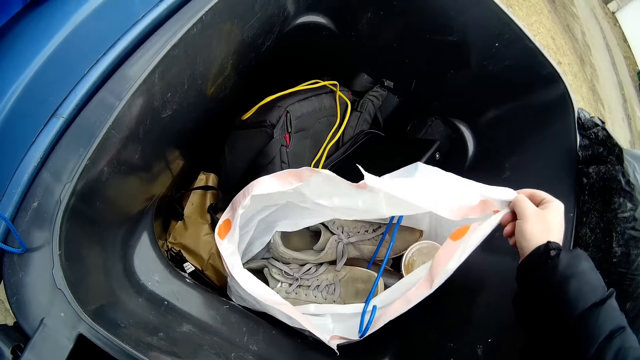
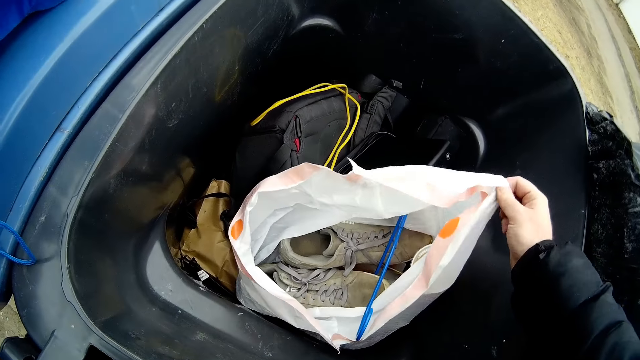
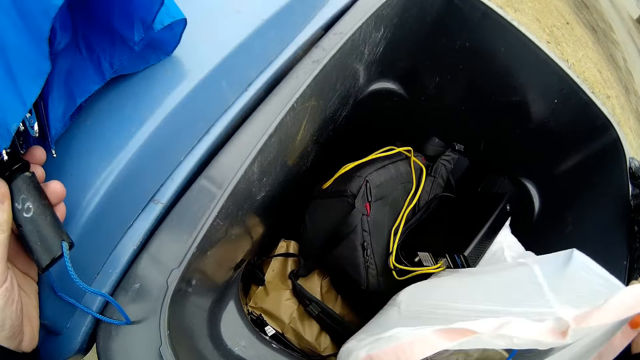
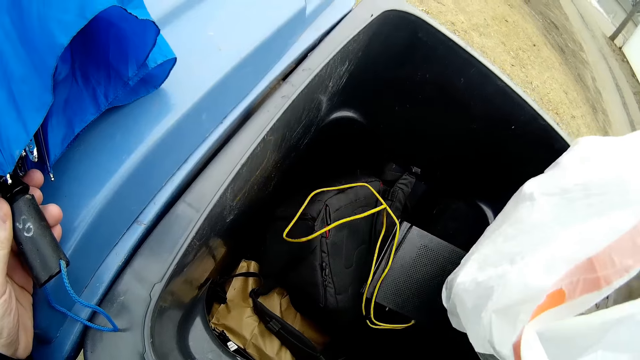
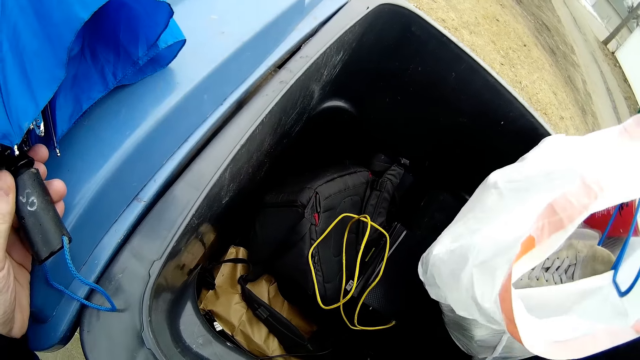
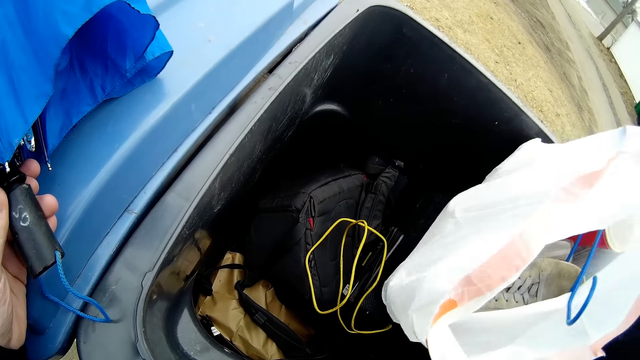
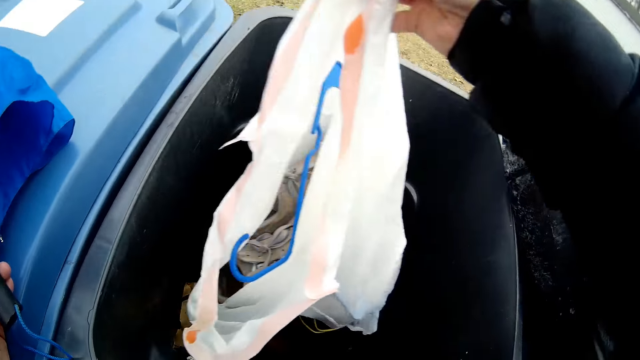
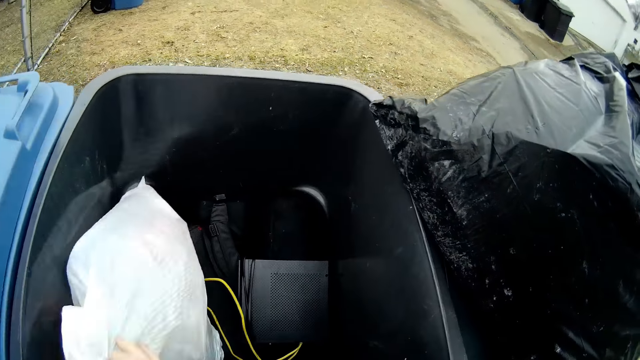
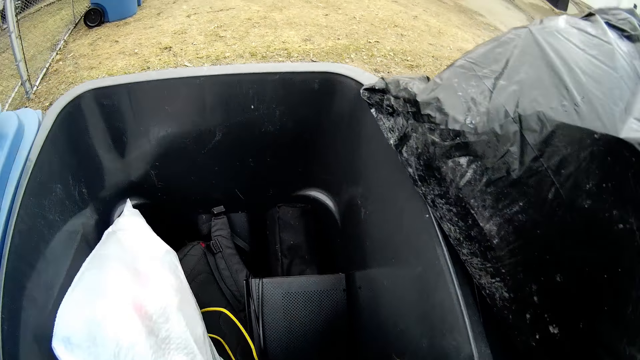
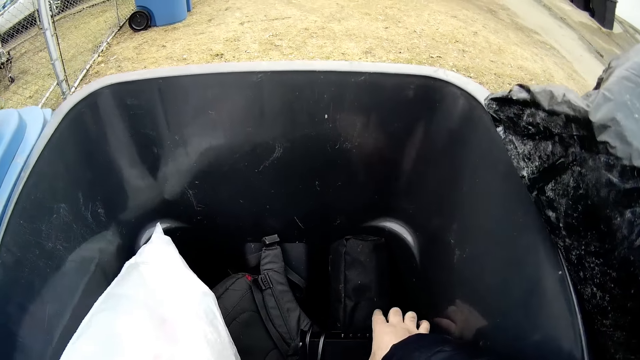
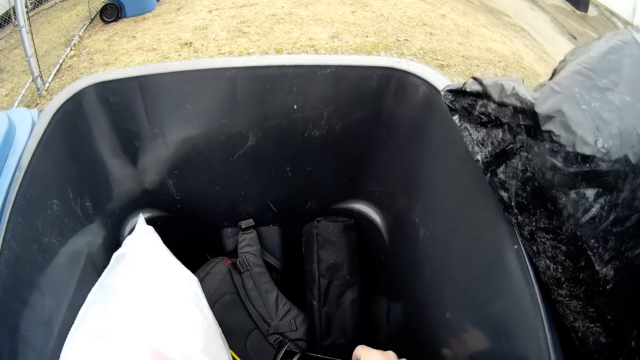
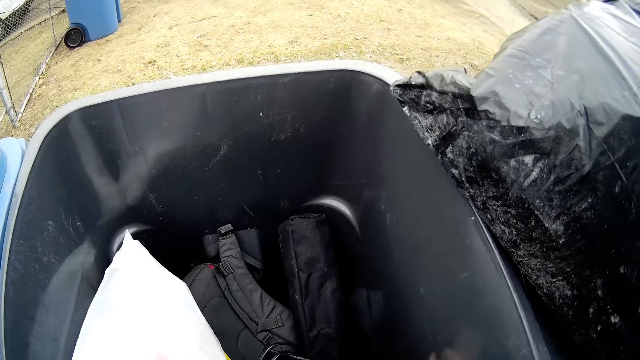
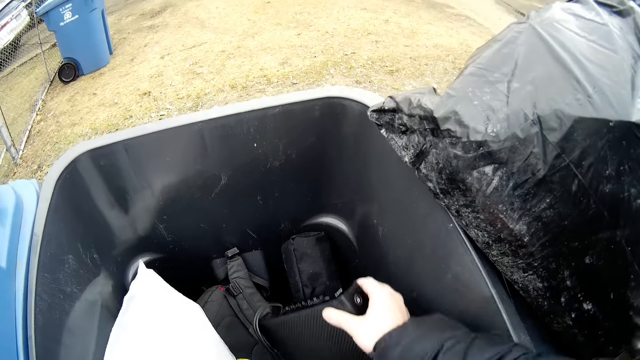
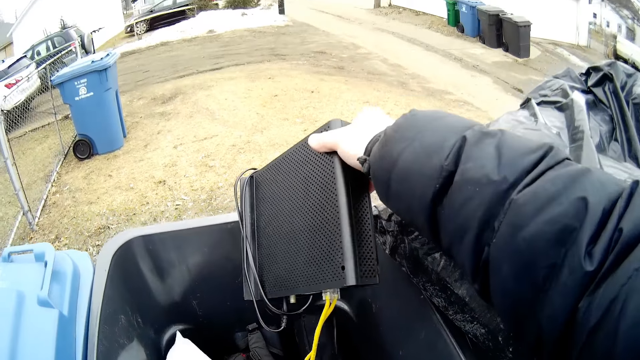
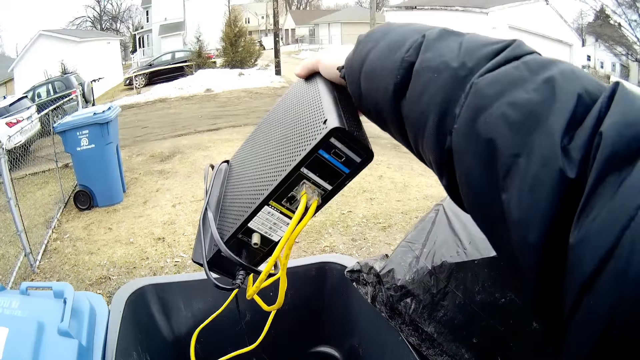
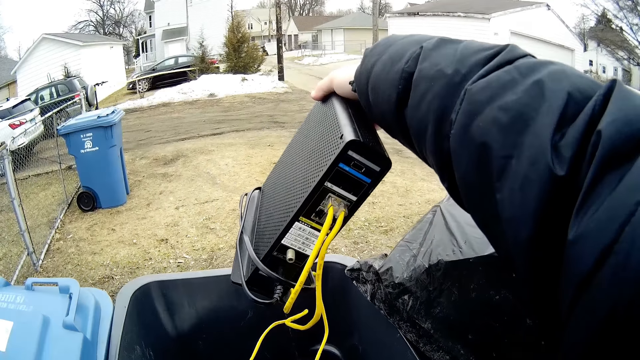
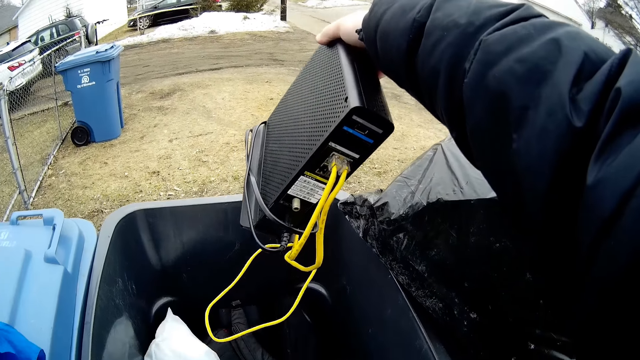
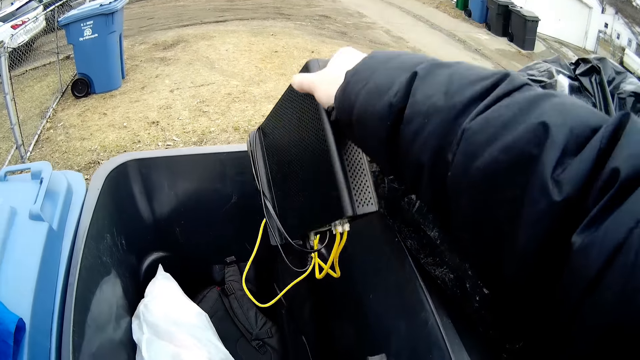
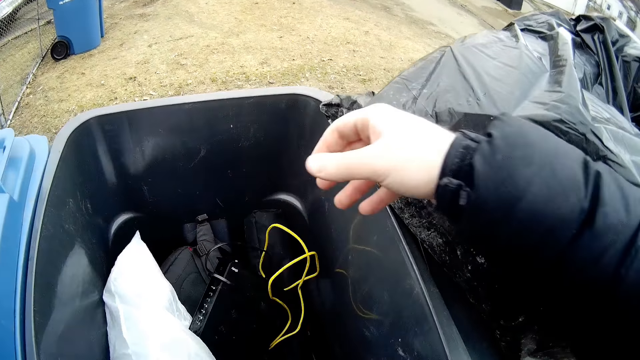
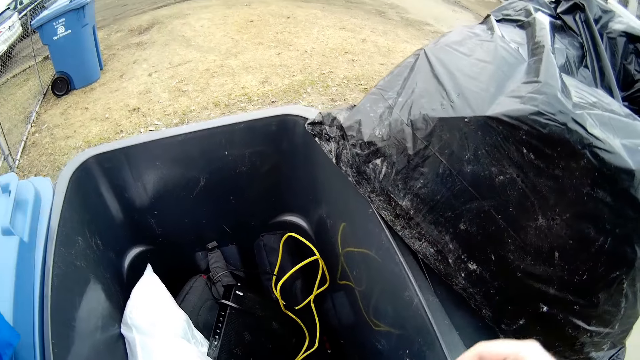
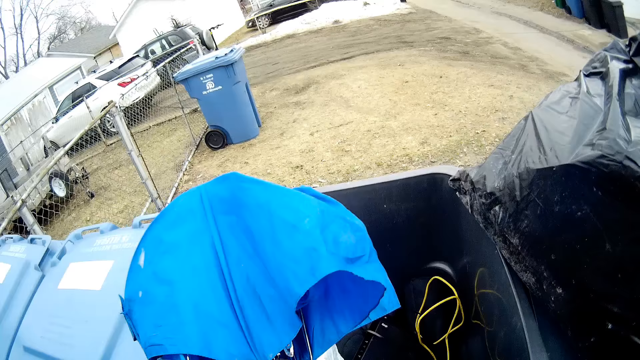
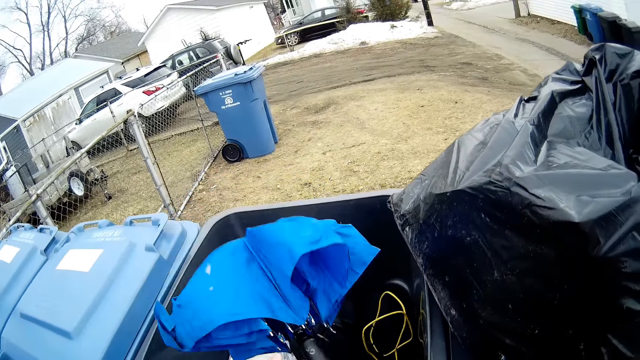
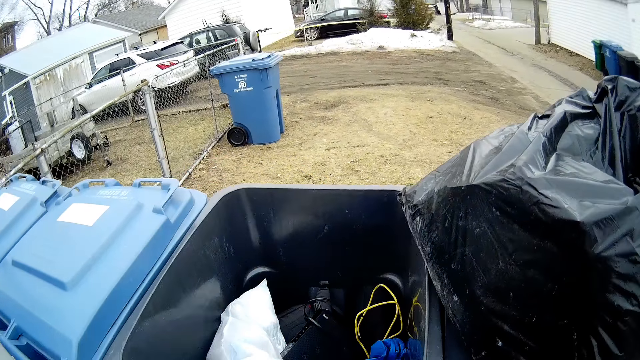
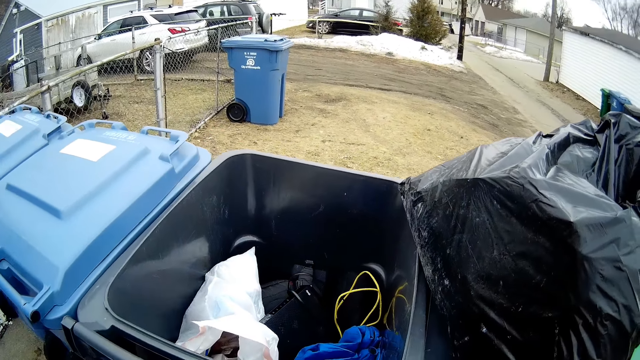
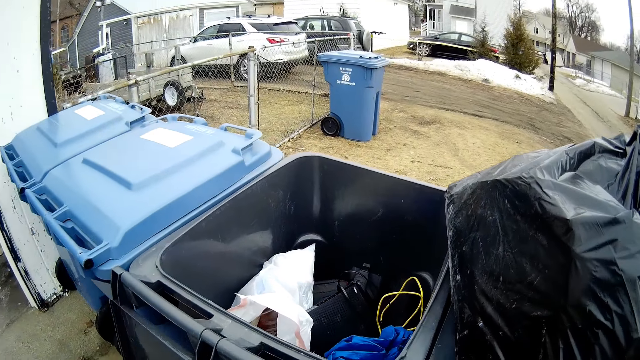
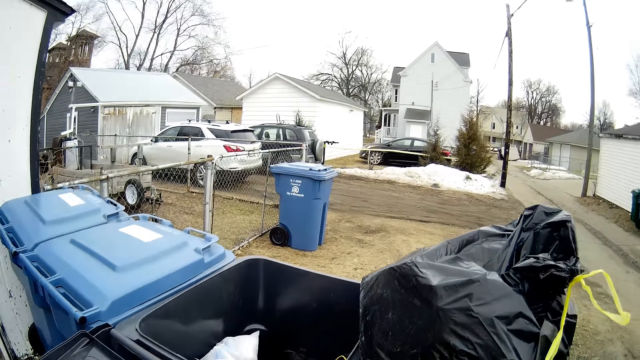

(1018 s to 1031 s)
The camera wearer lifts the paper bag from the dustbin. They investigate the bag. They put the paper bag in the dustbin. They lift a decoder from the dustbin and drop the decoder in the dustbin. They drop an umbrella in the dustbin.

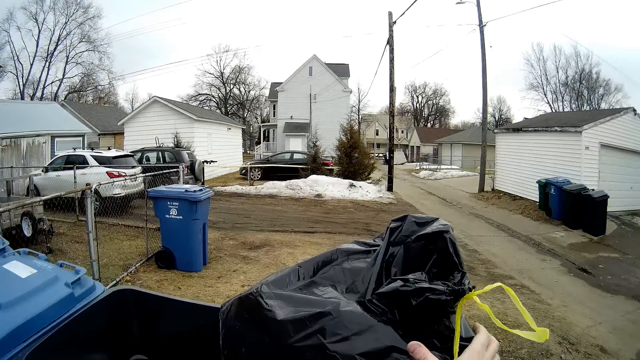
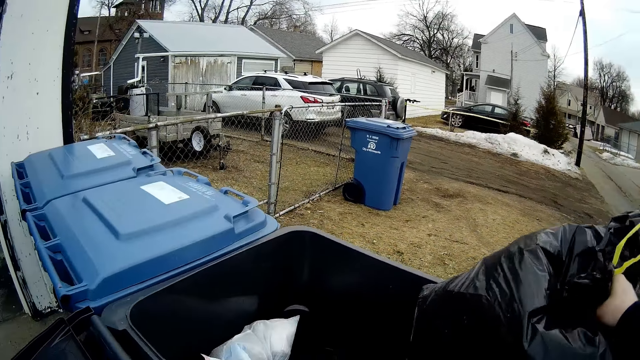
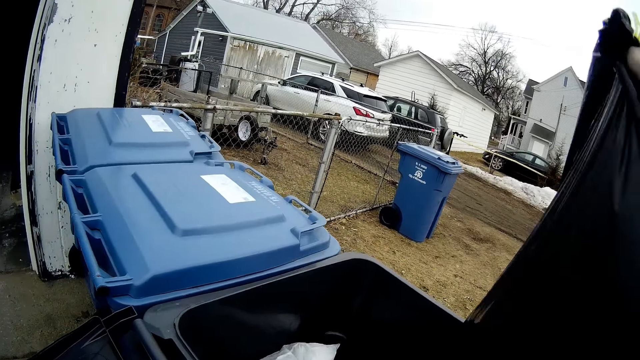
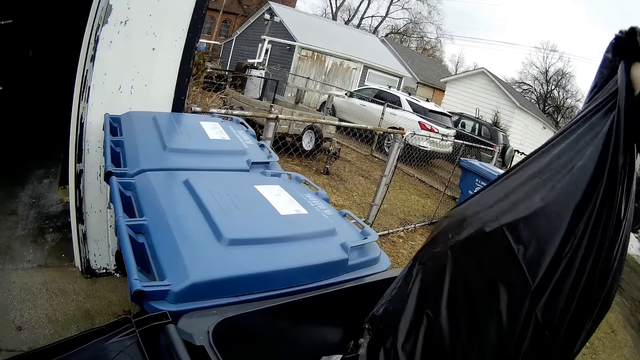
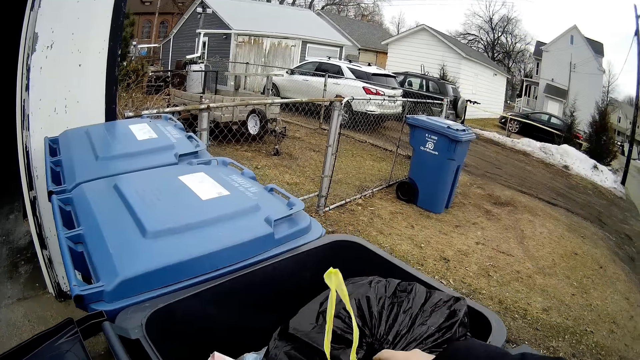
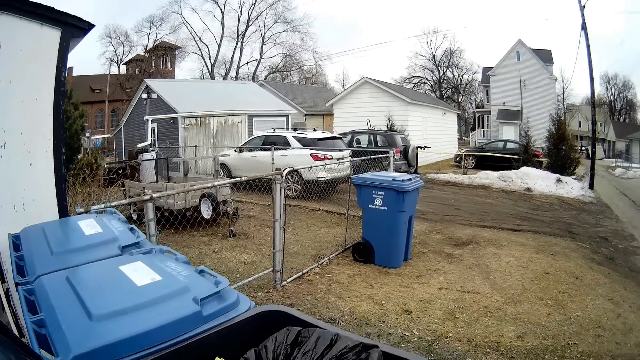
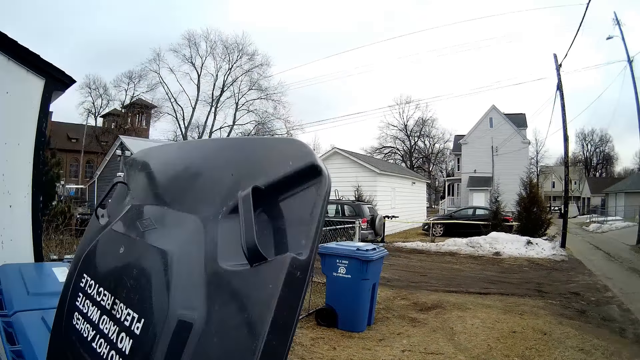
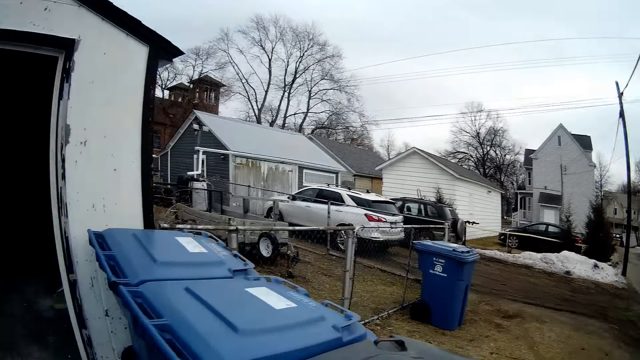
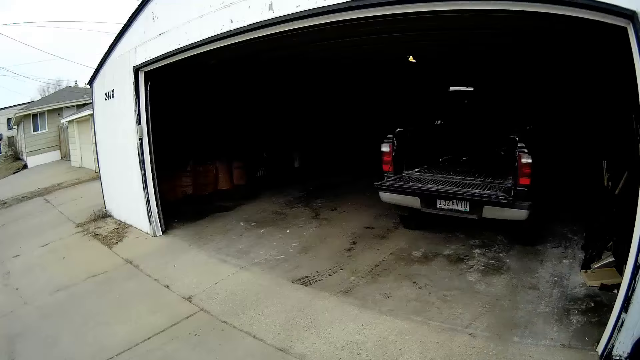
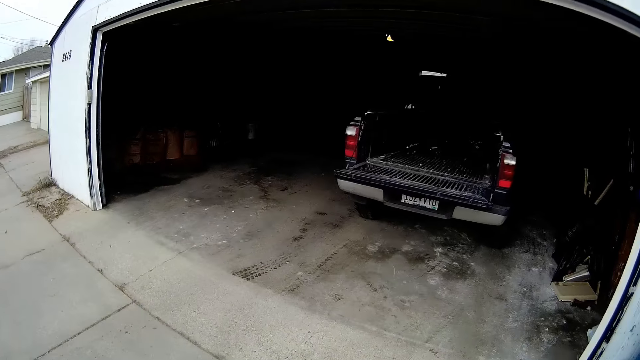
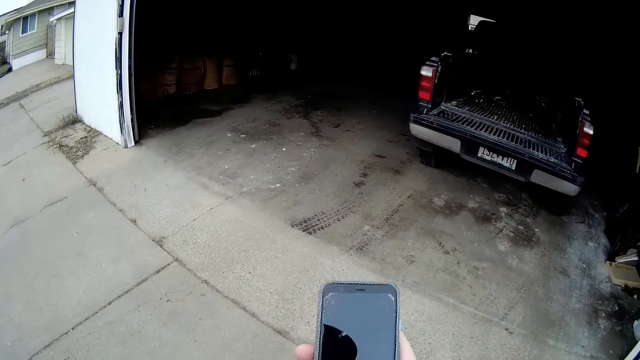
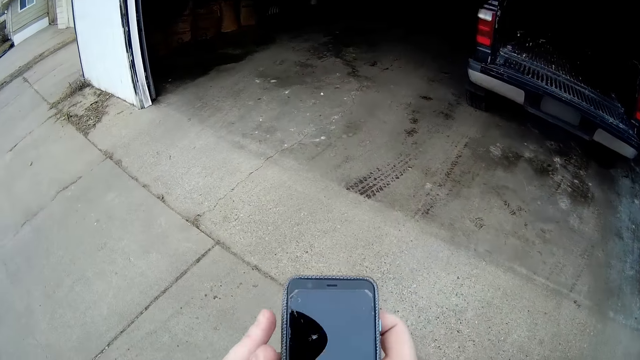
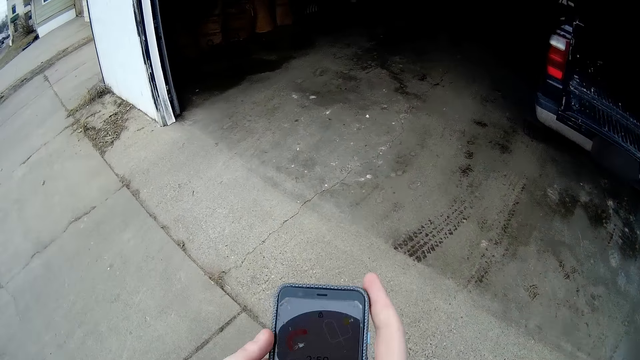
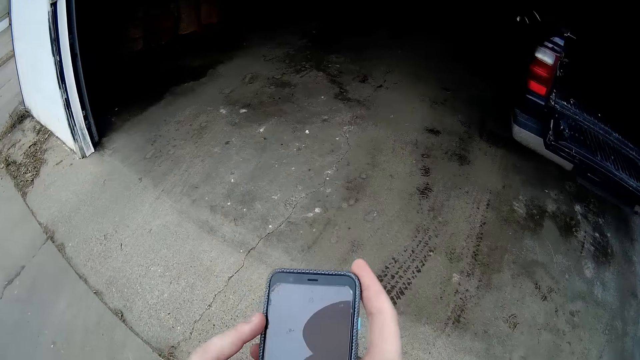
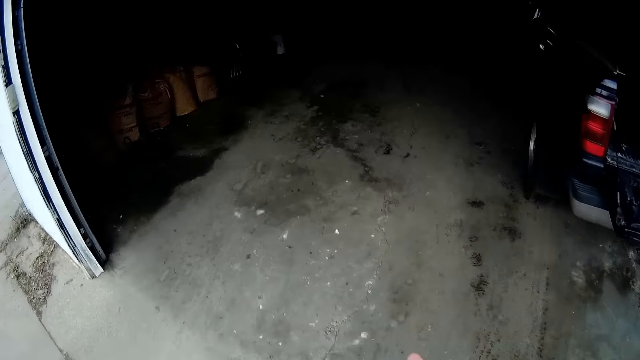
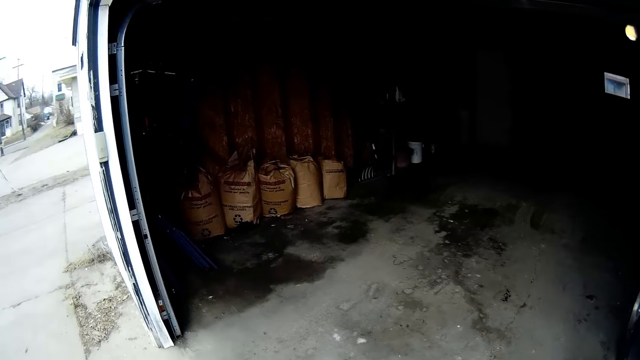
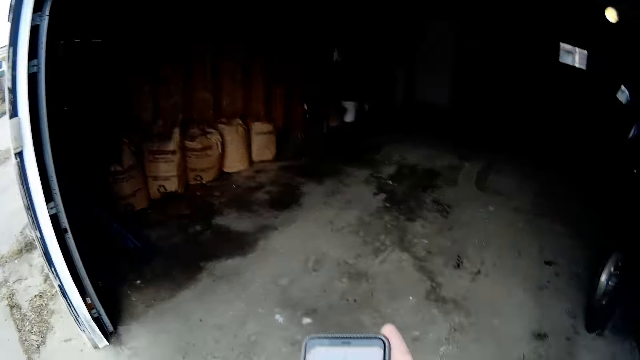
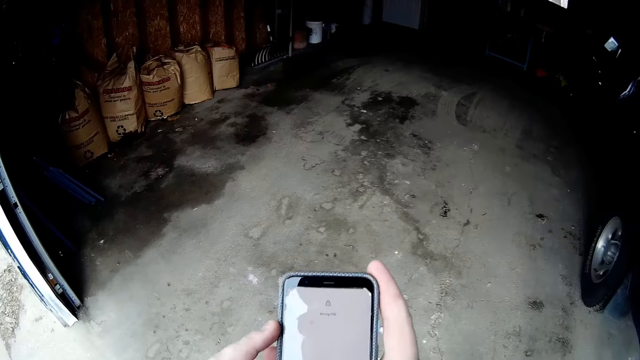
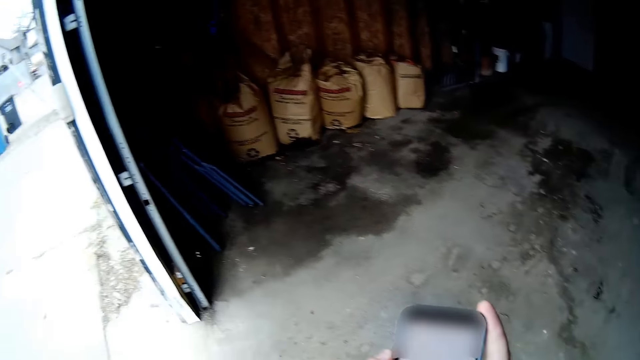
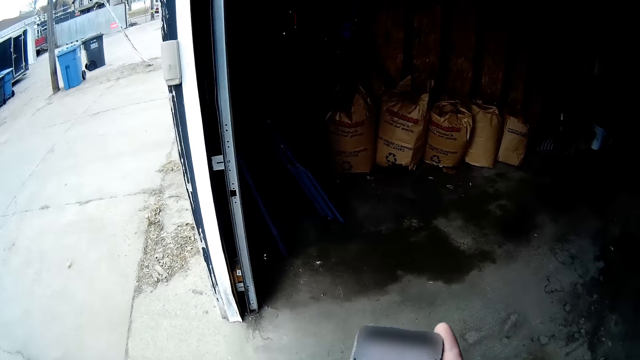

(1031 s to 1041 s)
The camera wearer puts the paper bag in the dustbin. They close the dustbin. They walk towards the garage. They browse on a phone.
